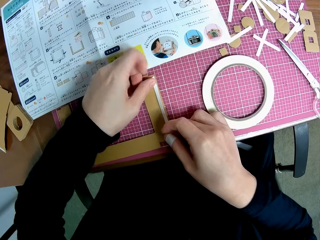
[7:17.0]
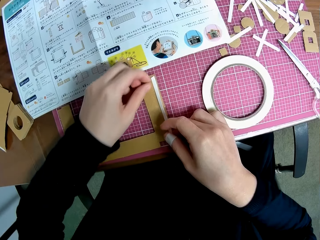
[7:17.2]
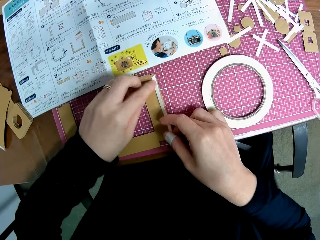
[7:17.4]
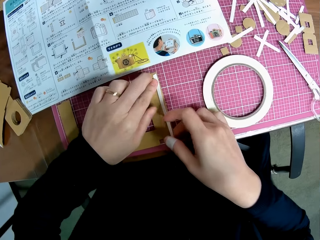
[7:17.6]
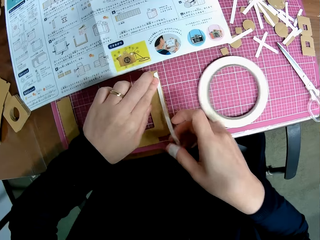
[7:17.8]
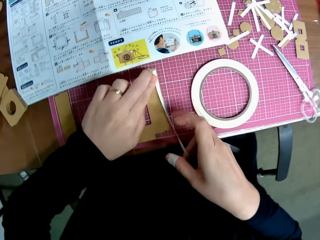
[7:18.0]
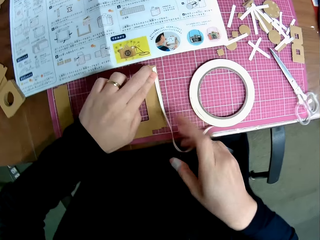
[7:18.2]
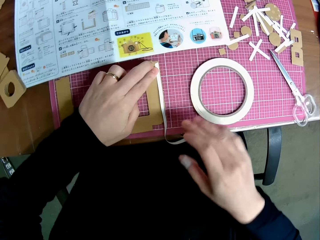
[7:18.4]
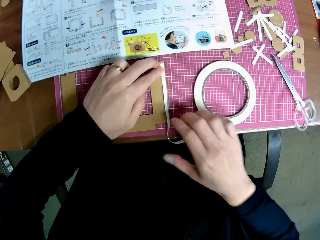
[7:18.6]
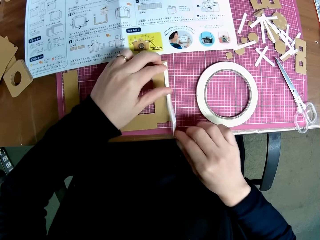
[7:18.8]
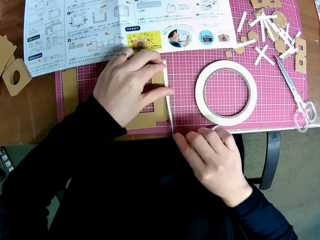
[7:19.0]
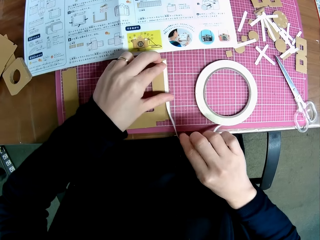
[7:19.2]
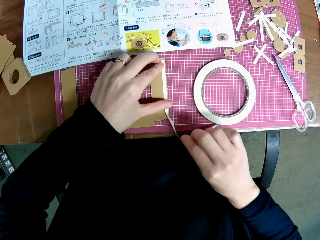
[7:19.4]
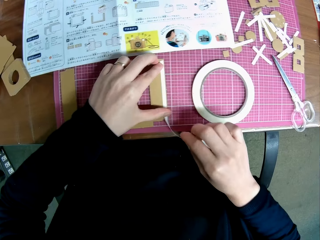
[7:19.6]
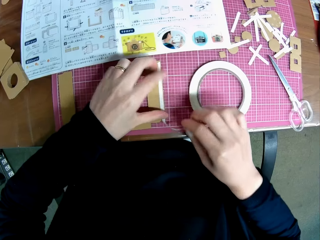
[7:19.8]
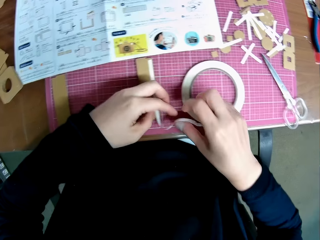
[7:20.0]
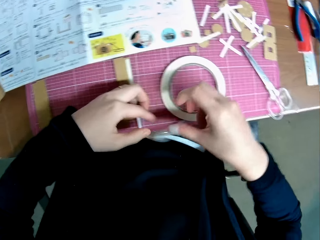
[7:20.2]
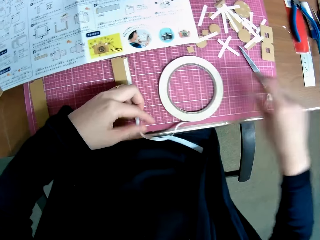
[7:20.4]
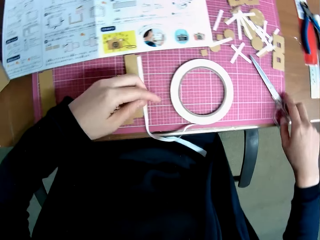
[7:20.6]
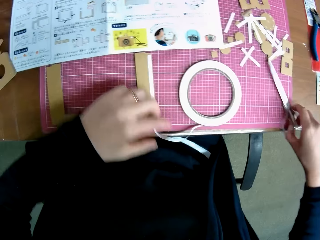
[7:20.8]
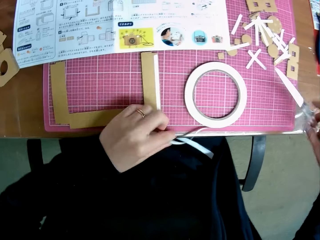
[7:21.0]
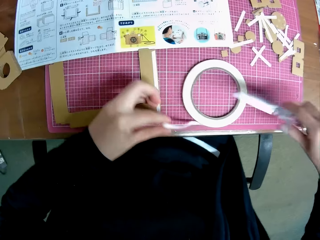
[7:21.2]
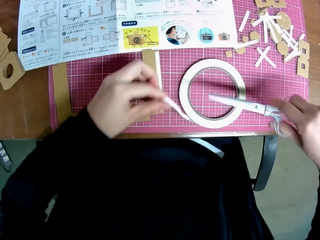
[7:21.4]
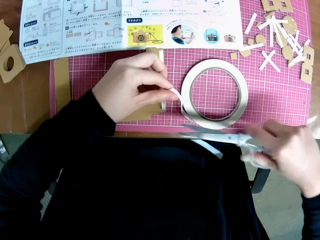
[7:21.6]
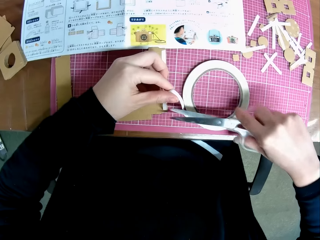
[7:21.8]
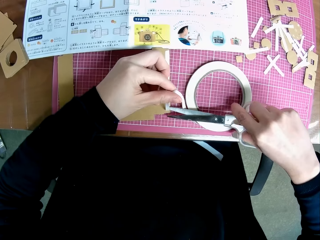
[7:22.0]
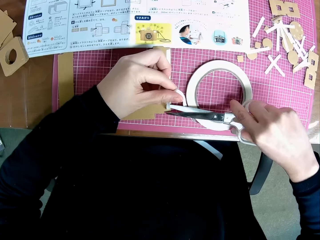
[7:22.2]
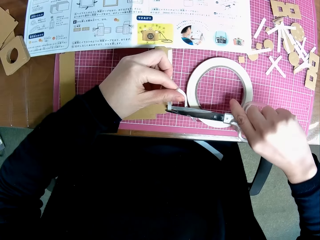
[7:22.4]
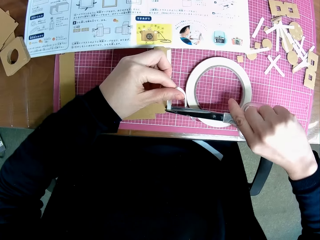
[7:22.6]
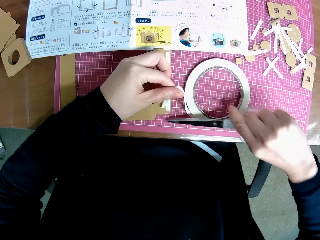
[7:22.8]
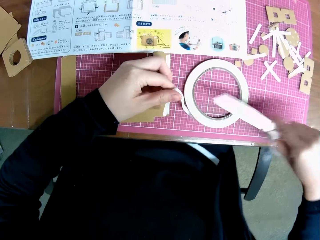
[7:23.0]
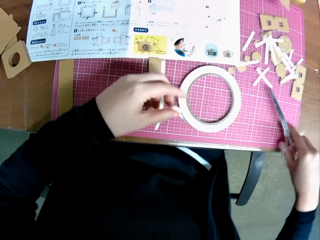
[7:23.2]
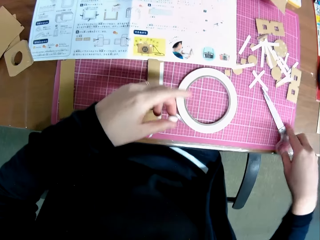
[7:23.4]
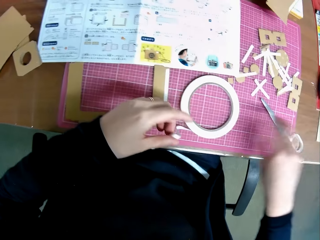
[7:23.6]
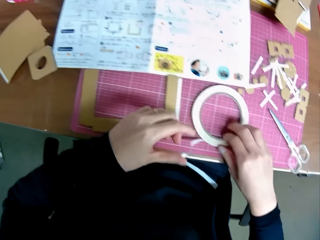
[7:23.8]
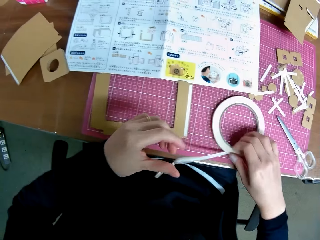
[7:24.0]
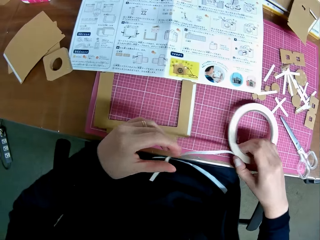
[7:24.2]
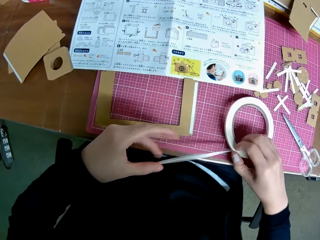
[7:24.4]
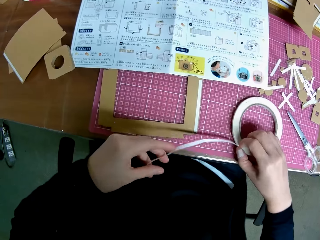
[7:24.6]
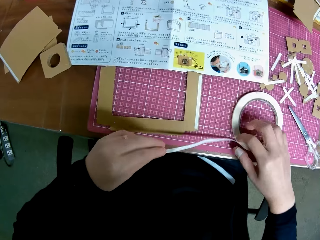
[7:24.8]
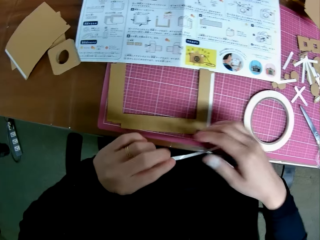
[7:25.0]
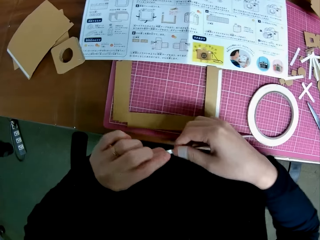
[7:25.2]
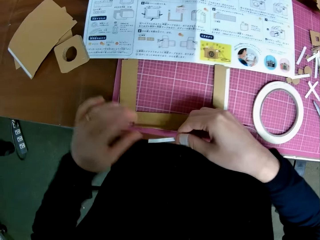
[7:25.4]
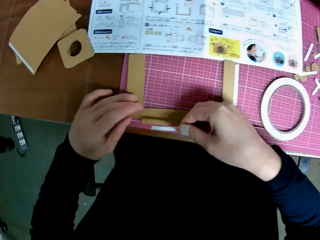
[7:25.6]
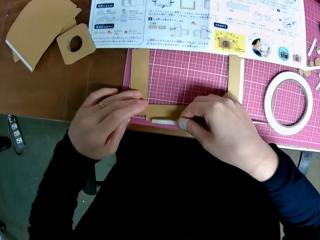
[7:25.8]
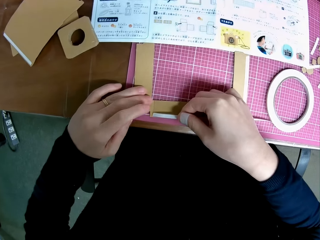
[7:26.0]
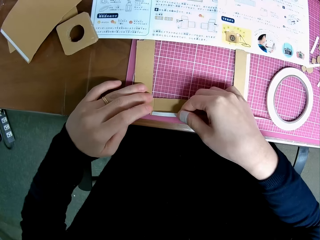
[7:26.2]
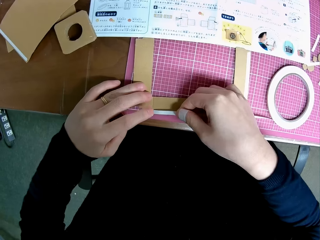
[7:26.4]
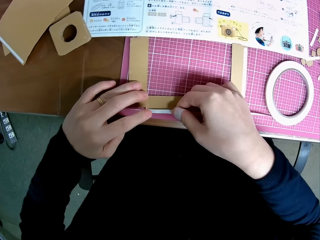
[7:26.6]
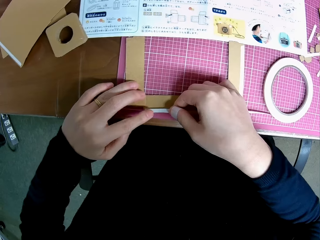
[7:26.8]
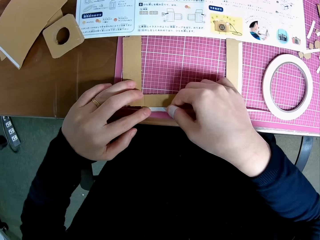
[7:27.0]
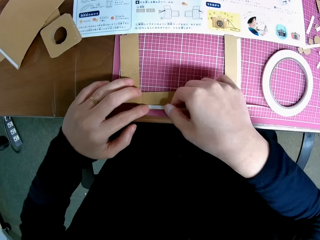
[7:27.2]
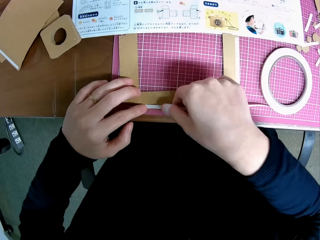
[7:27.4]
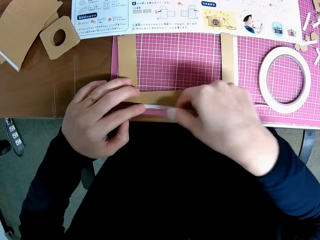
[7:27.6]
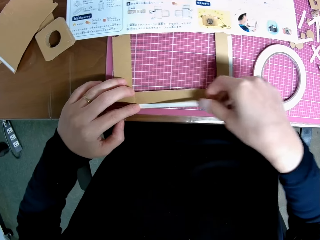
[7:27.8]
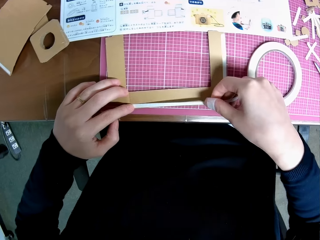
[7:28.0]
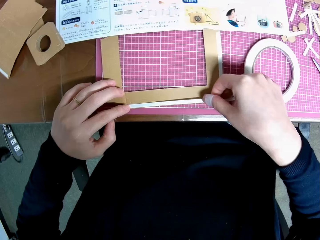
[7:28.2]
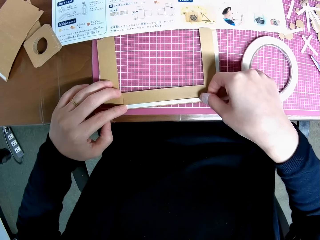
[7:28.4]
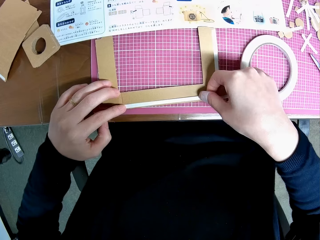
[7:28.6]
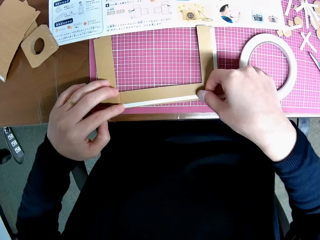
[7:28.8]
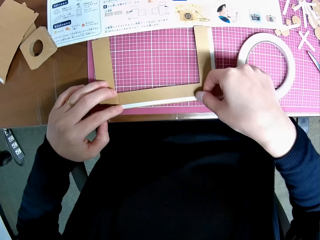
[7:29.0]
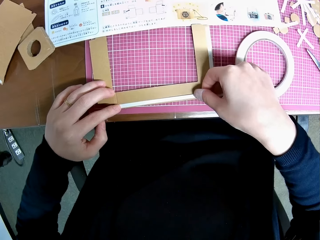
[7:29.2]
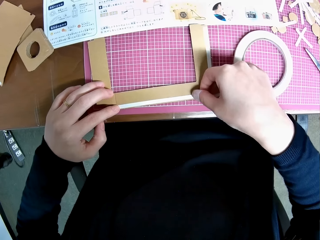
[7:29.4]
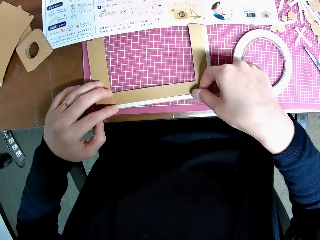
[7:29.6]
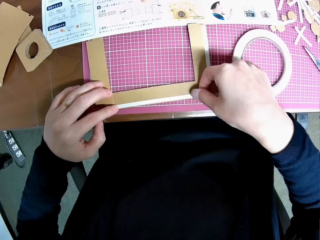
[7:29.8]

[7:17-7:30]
The camera wearer sticks the tape on the craft paper. They pick the scissors from the cutting mat. They cut the double sided tape with the scissors. They drop the scissors on the cutting mat. They put the double sided tape on another side of the C-shaped piece.

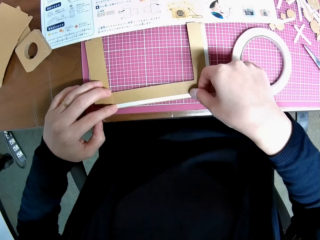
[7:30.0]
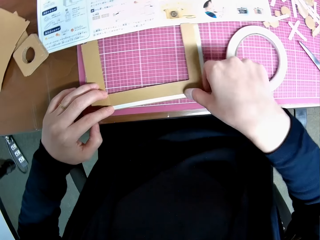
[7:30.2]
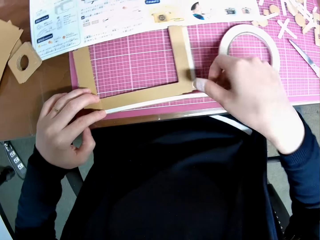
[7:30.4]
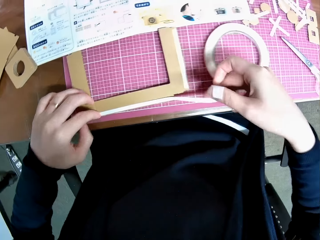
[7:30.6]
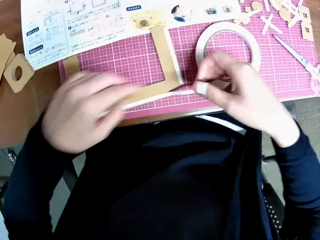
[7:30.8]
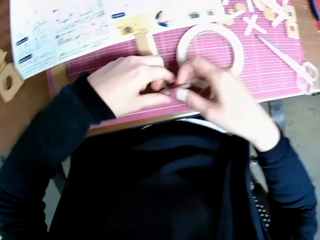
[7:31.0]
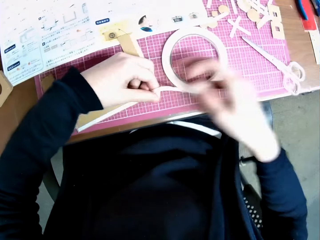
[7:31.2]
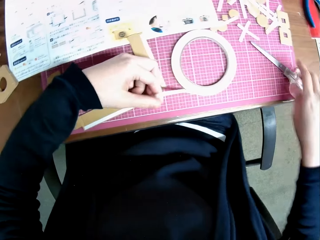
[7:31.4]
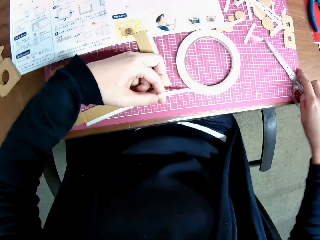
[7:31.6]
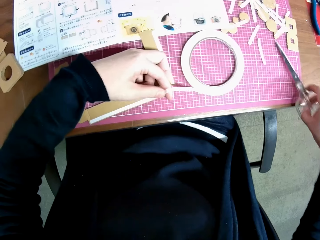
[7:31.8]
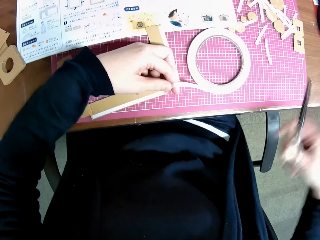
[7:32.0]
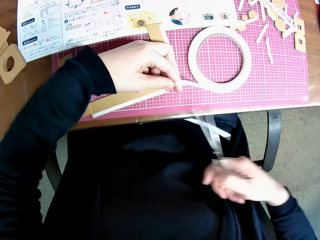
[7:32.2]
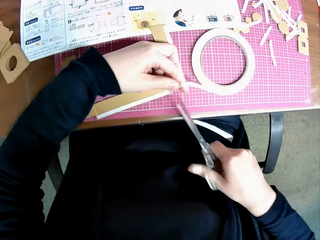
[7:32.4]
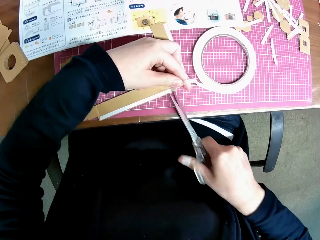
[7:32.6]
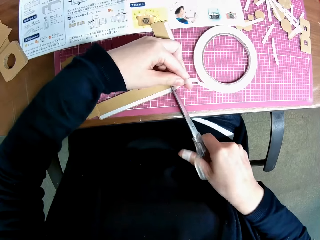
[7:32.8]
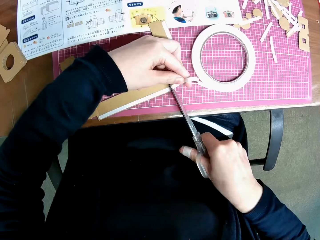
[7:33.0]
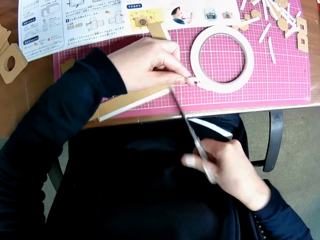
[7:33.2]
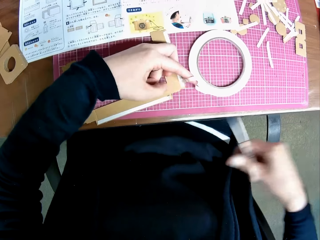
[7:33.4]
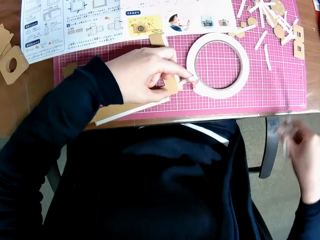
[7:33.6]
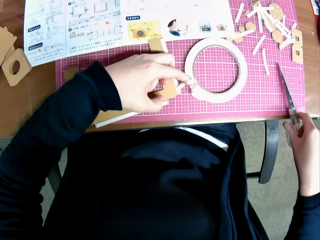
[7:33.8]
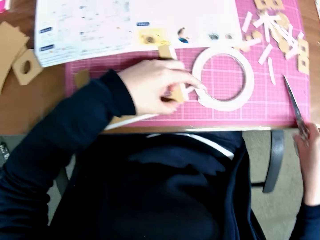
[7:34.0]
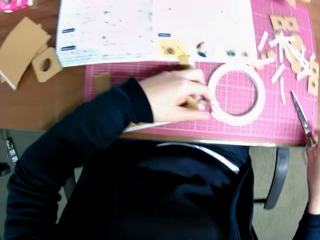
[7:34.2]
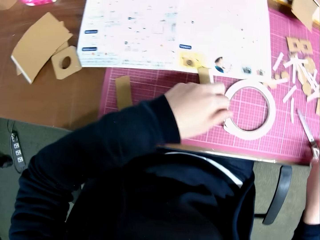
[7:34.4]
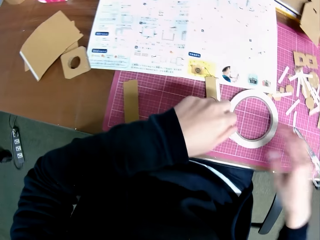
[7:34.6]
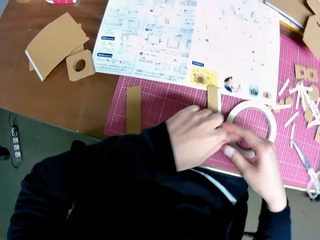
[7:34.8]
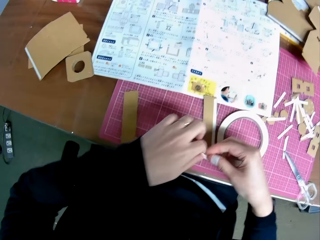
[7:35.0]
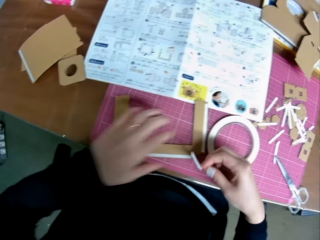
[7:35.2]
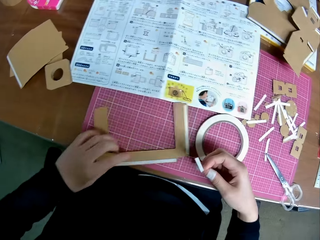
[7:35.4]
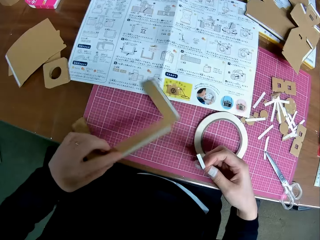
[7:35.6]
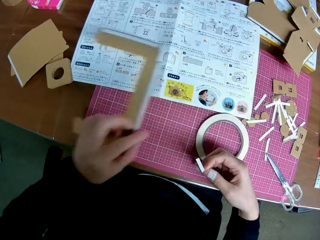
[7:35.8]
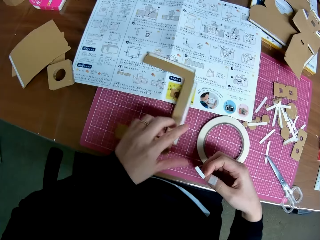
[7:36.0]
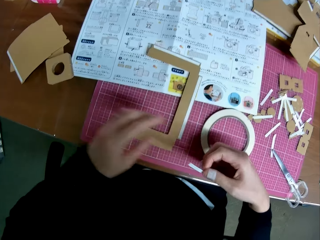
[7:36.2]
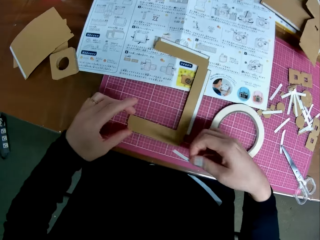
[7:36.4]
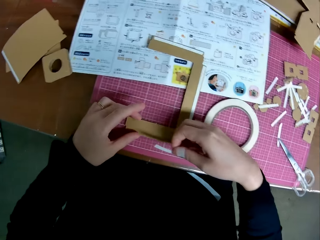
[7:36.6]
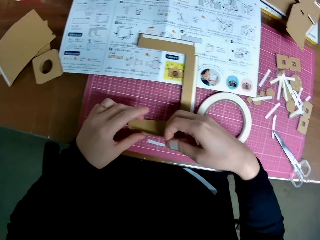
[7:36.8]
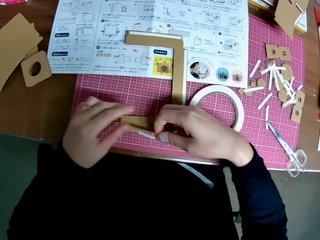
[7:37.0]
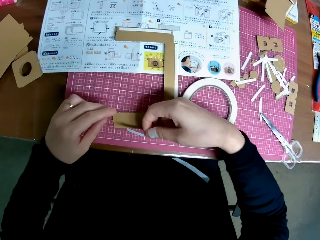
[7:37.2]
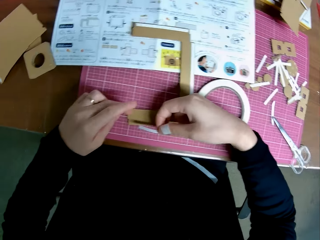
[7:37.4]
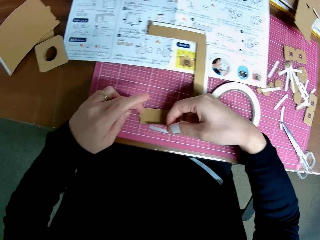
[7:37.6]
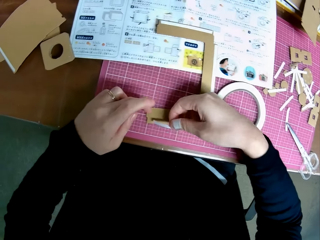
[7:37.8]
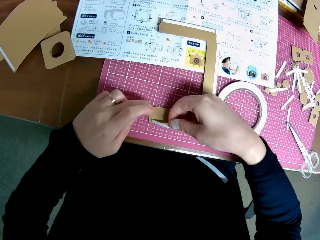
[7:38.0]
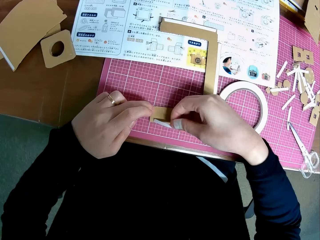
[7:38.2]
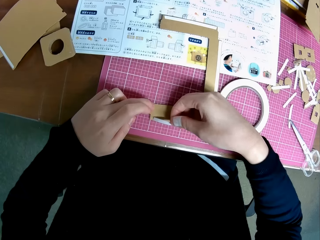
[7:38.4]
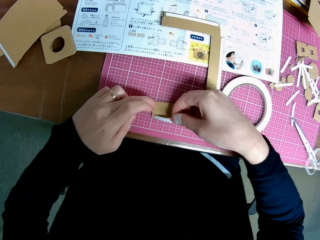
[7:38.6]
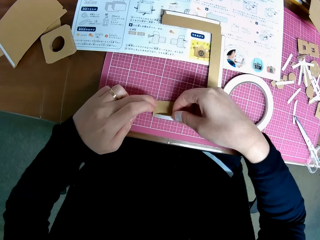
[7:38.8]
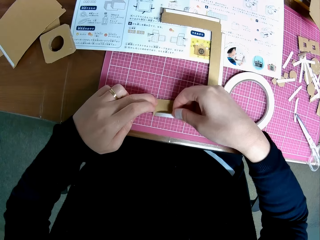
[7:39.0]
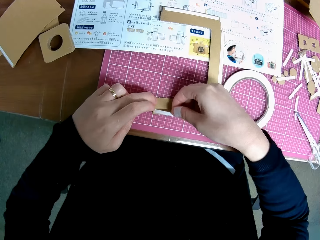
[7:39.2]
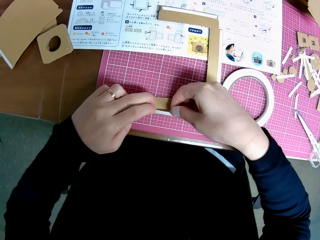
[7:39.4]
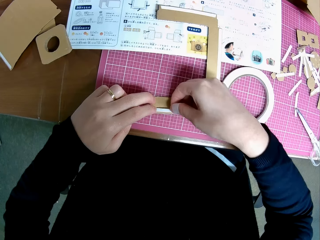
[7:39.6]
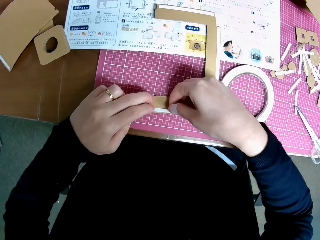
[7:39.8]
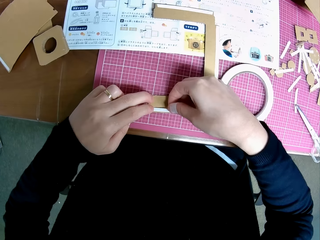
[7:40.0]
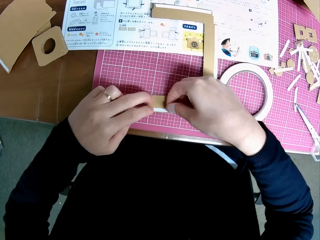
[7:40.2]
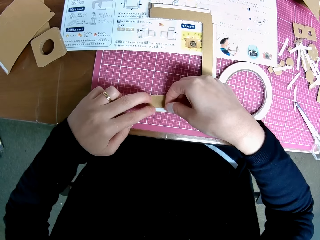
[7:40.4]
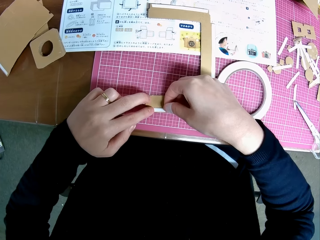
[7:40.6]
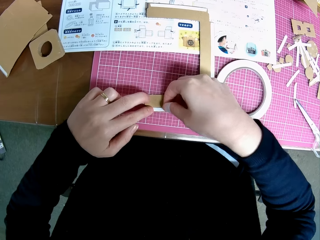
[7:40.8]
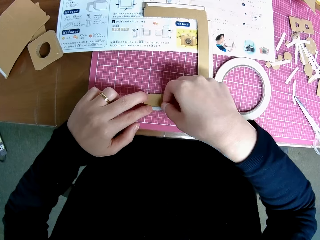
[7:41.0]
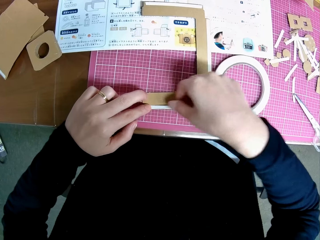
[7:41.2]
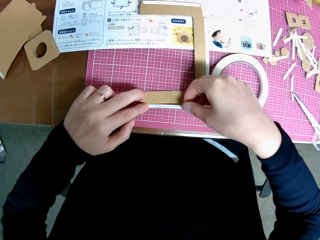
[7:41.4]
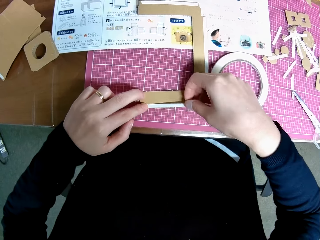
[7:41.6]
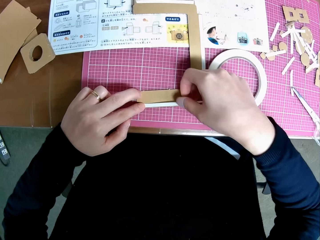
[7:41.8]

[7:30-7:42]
The camera wearer picks the scissors from the cutting mat again. They cut the double sided tape with the scissors. They drop the scissors on the cutting mat. They move the C-shaped piece to the blueprint. They turn the paper. They put the double sided tape on another side of the C-shaped piece.
